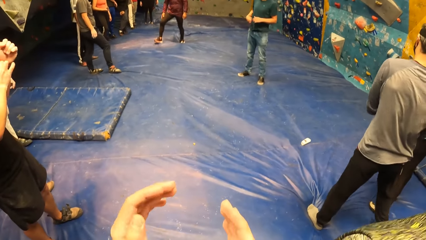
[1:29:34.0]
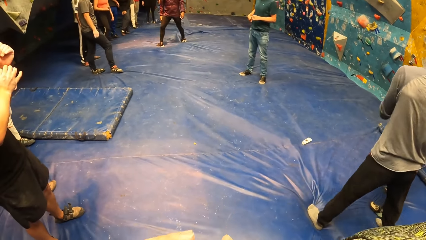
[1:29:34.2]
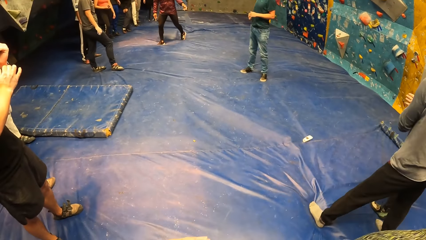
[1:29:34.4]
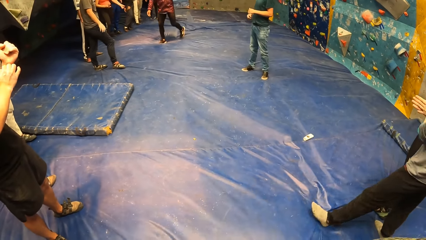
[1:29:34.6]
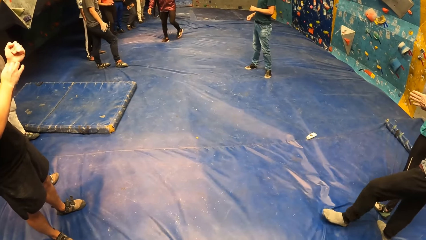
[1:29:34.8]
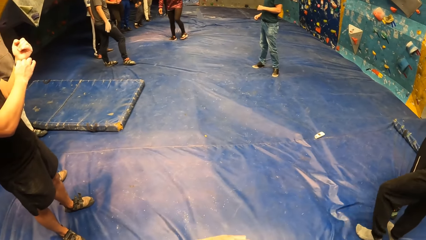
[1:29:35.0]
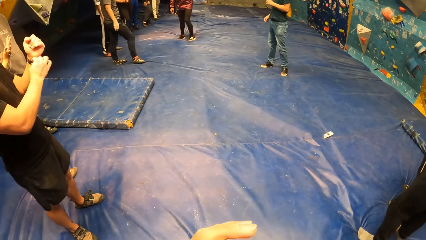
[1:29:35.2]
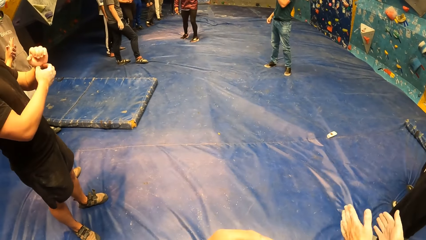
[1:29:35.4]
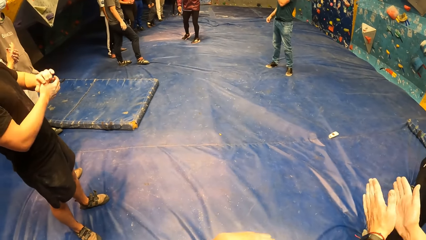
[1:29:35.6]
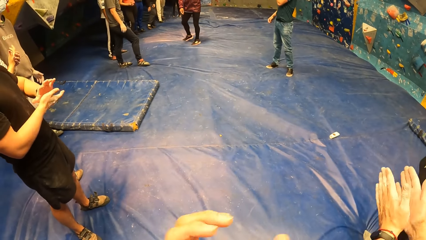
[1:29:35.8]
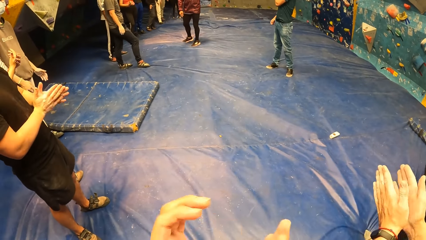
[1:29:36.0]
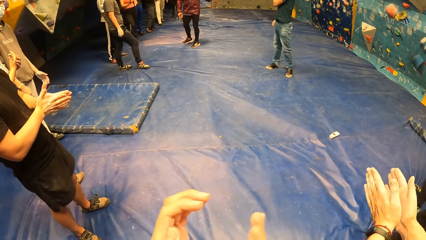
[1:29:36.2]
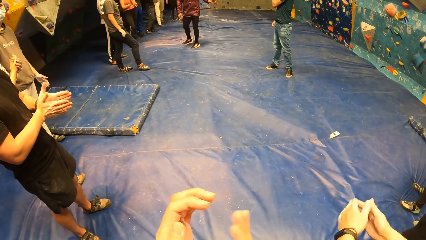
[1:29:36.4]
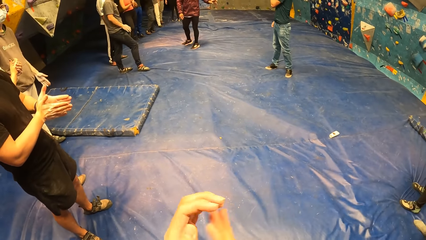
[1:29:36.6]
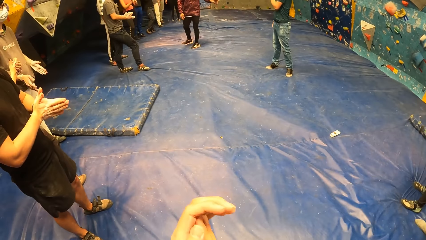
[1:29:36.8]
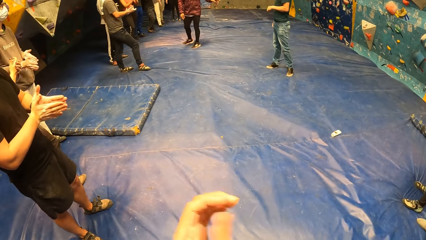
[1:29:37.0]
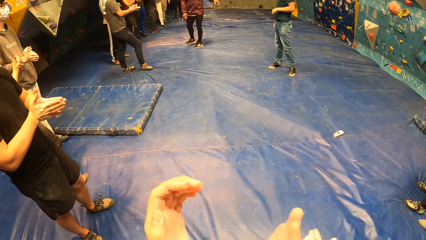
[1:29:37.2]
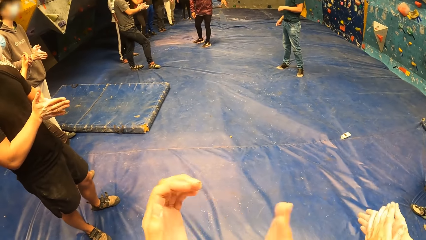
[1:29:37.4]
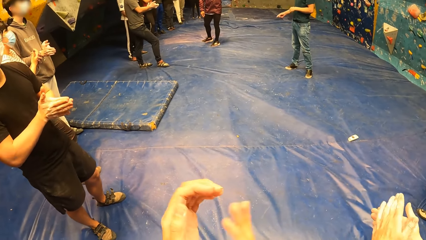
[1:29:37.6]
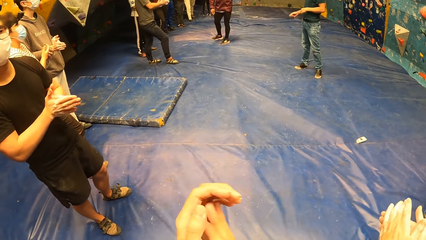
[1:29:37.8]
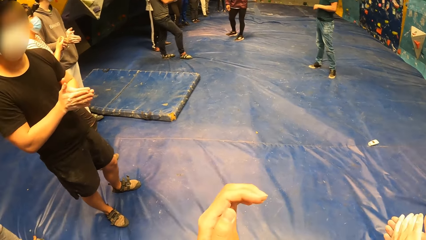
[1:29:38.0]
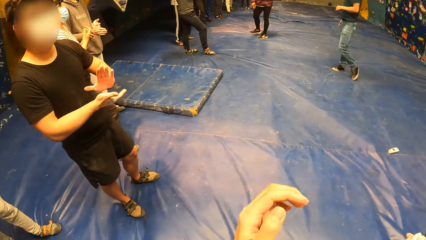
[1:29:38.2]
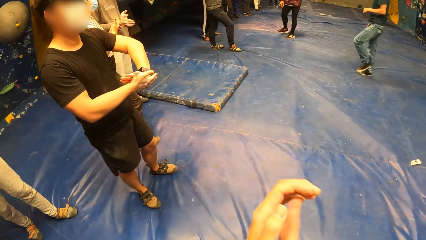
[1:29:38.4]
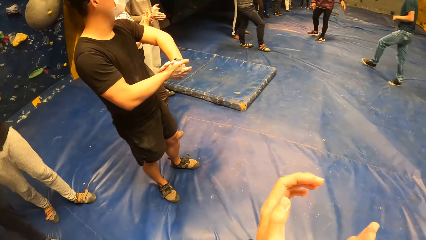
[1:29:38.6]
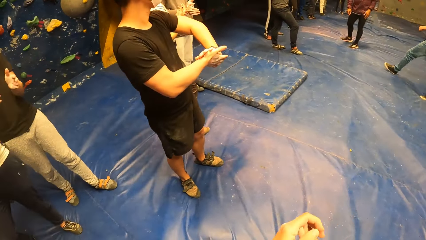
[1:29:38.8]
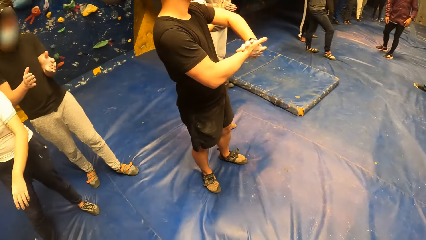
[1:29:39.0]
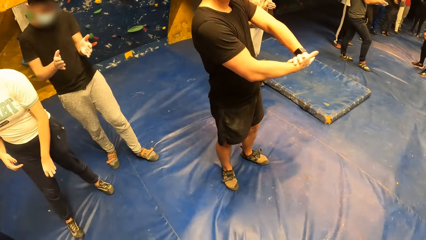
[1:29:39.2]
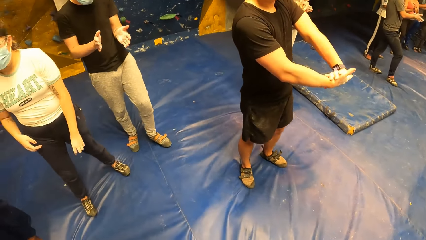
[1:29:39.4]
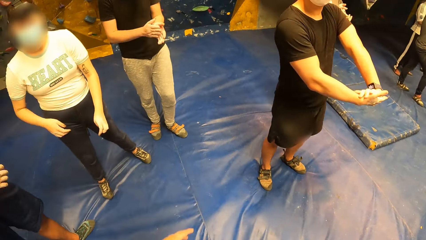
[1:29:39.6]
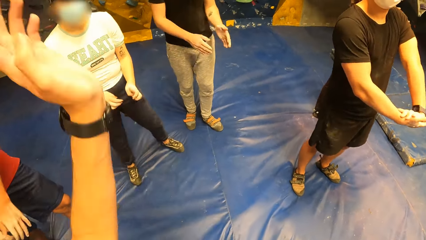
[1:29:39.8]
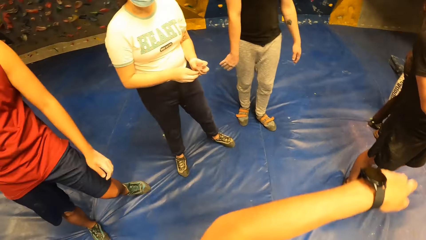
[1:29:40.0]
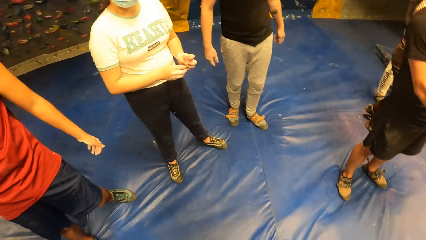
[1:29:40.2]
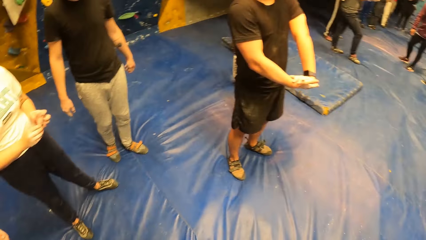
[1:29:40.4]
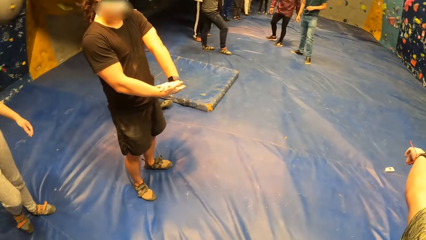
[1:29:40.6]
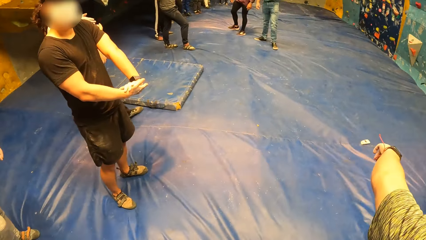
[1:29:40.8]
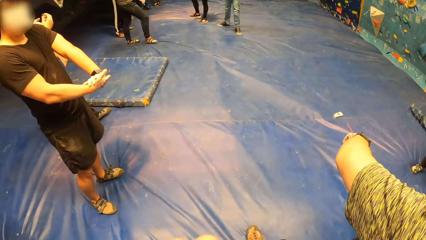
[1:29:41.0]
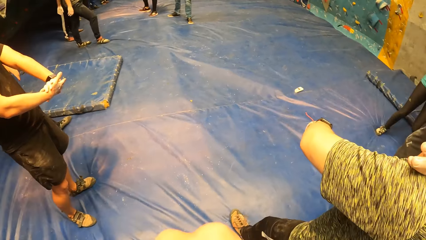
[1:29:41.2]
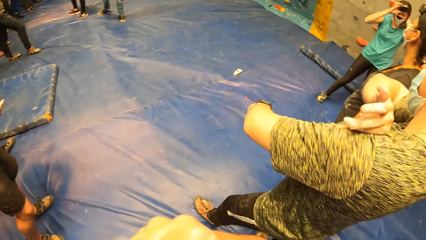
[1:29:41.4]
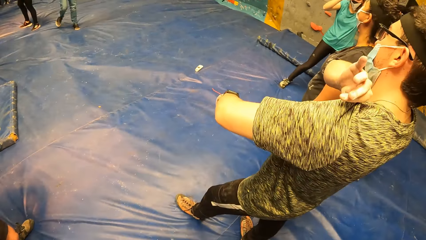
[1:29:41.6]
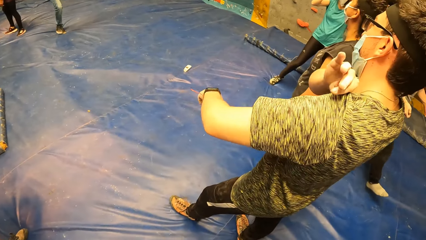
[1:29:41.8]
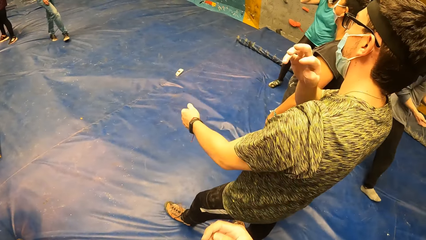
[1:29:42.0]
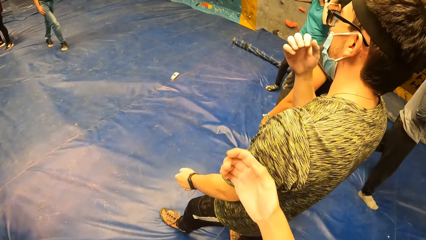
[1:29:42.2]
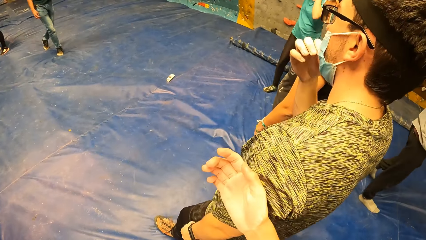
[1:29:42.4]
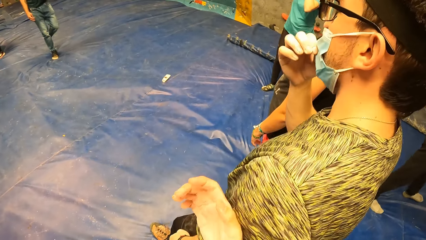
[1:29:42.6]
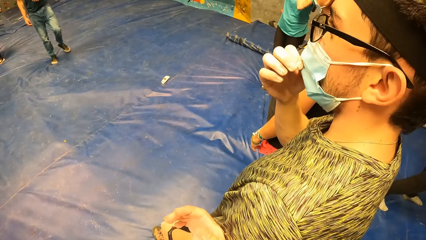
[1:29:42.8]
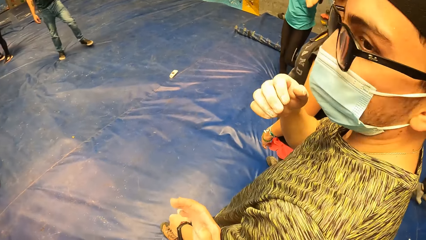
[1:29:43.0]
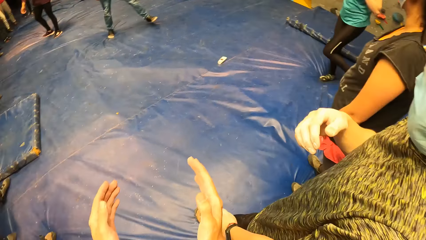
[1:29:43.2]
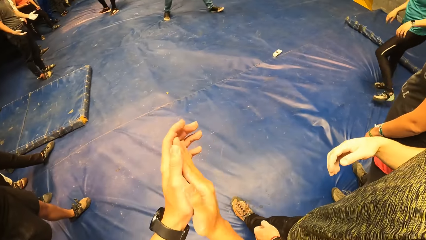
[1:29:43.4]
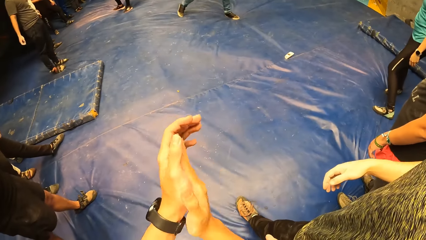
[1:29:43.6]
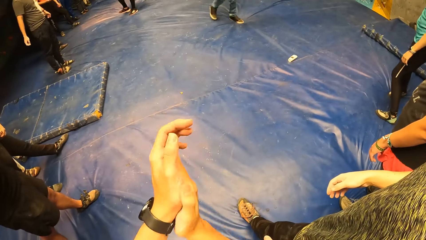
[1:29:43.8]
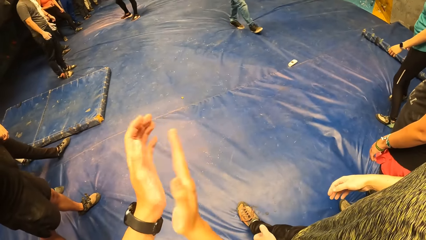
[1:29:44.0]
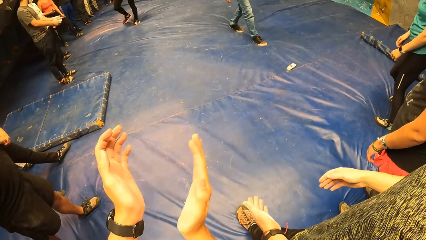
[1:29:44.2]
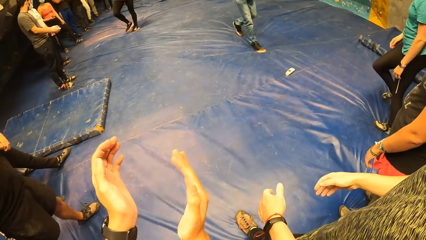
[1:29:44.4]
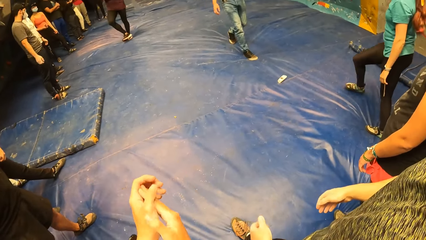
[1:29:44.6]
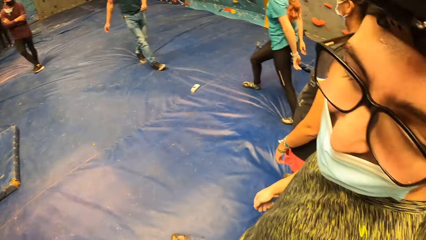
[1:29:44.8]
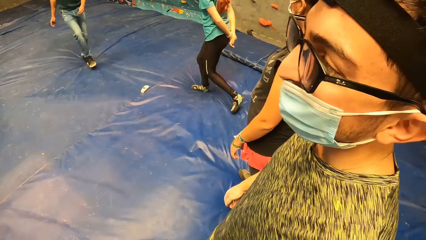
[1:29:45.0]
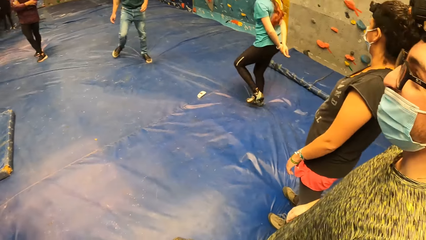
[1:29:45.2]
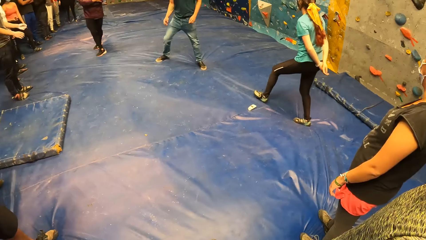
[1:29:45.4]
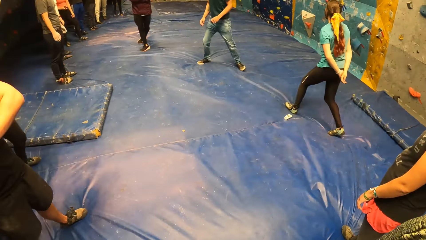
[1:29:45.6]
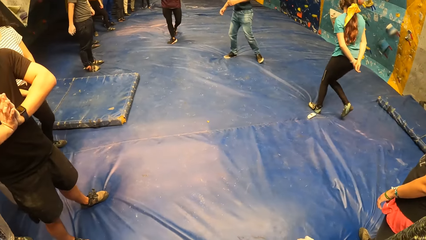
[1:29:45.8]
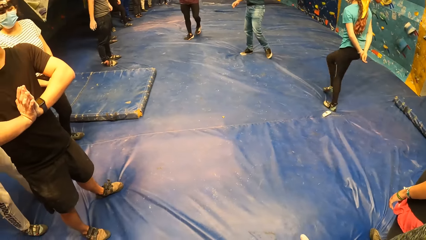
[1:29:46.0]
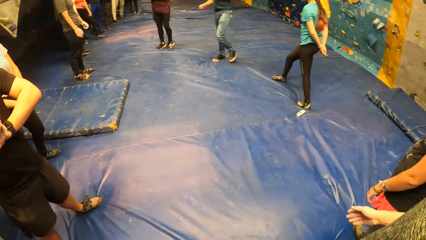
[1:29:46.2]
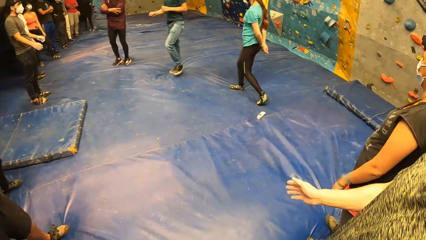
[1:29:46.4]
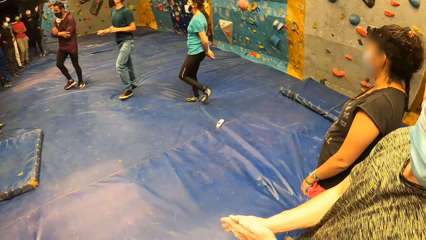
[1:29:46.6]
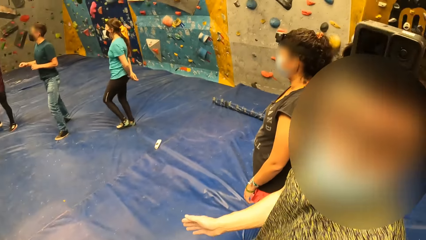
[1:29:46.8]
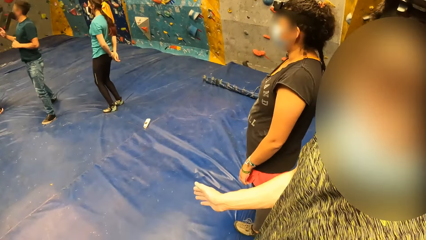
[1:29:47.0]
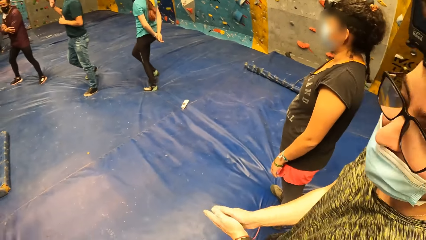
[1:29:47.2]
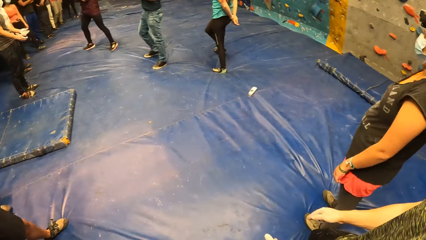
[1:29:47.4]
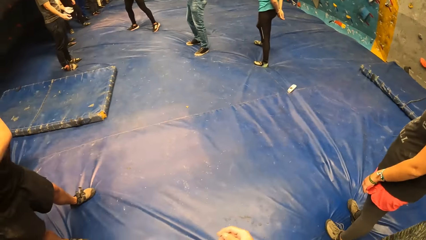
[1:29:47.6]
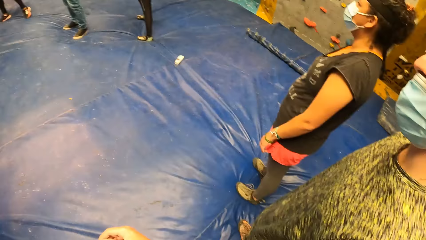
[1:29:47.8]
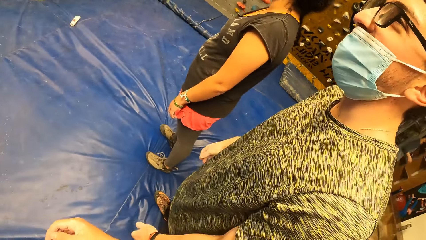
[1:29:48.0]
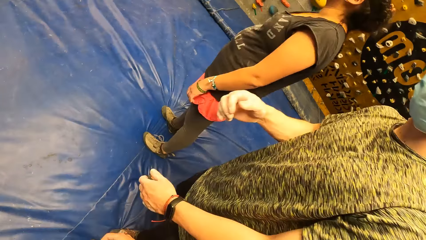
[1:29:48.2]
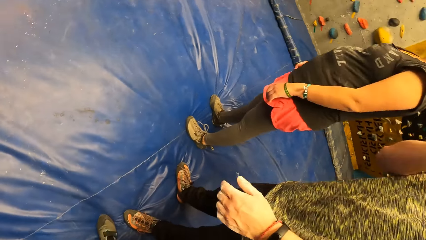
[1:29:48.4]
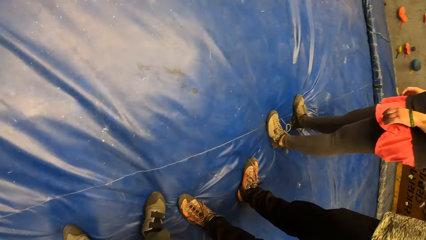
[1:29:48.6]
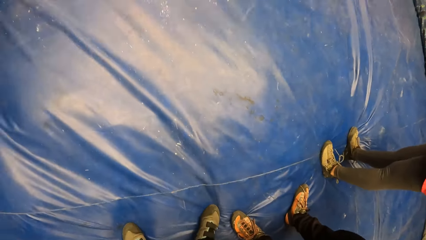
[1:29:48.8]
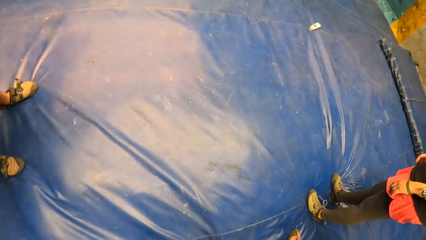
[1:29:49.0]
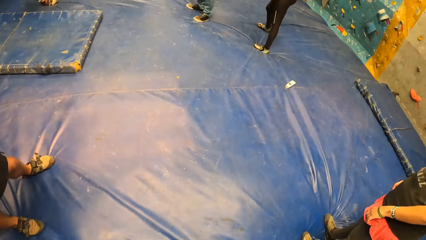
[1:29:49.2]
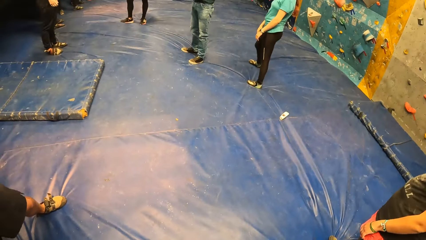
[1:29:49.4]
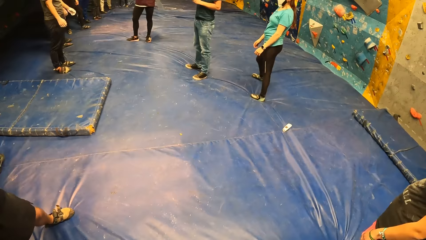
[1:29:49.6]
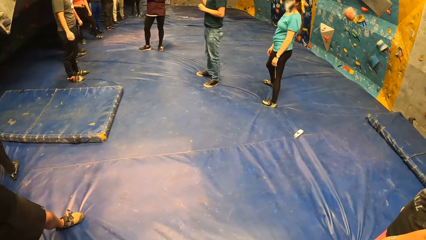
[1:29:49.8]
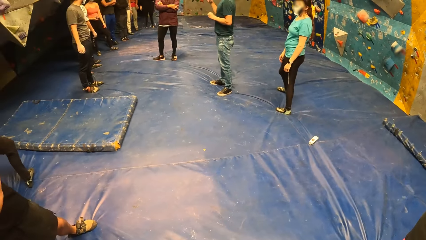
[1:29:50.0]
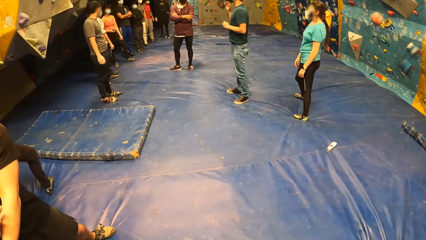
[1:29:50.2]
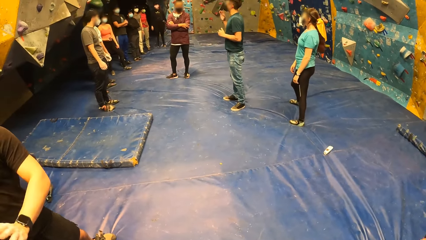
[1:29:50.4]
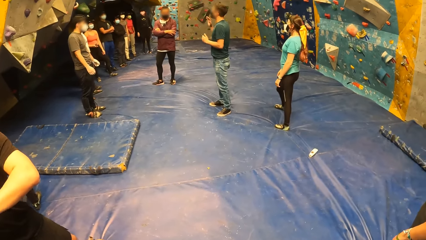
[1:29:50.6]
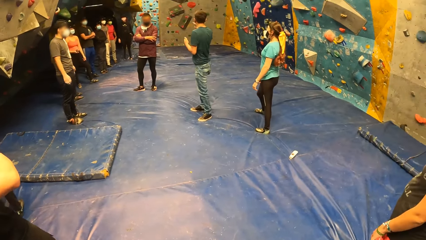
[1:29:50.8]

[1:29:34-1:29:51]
The camera wearer and a group of people clap in the gym. A person claps his hands. A man adjusts his shirt with his right hand. The camera wearer taps the man on his shoulder with his right hand. Another person touches the mask. The camera wearer claps his hands. The man claps his hands.
